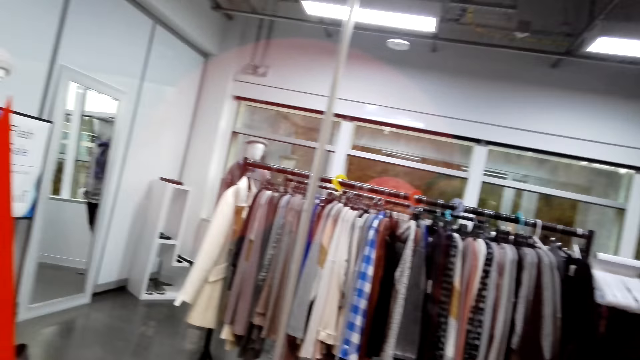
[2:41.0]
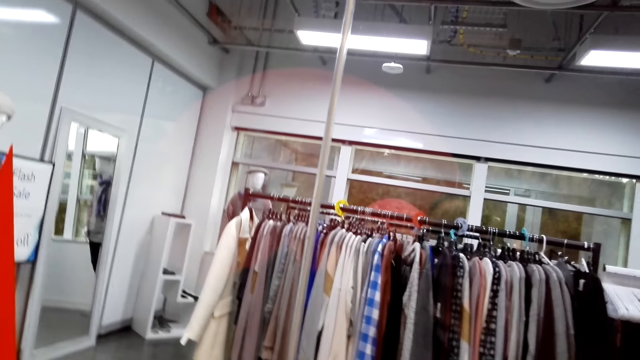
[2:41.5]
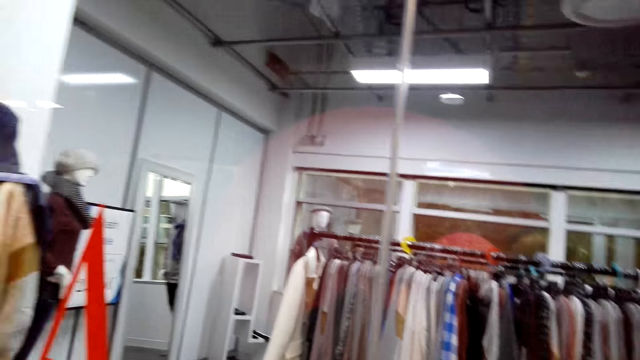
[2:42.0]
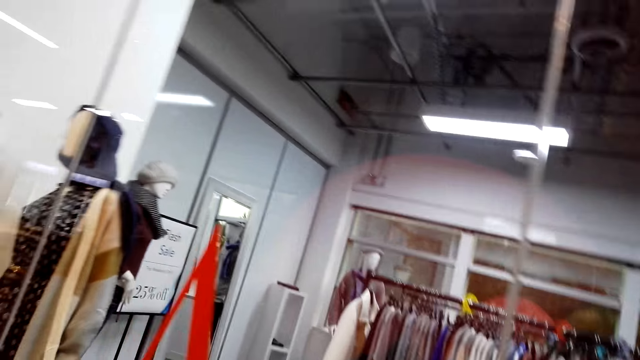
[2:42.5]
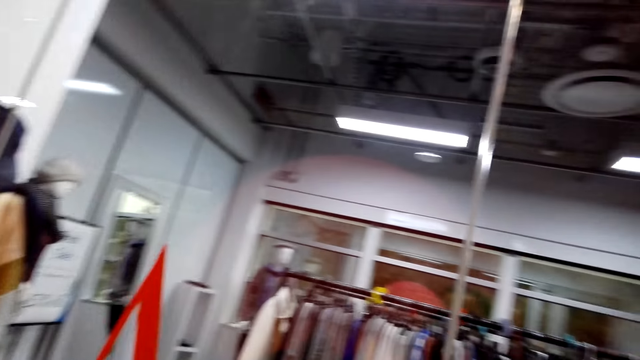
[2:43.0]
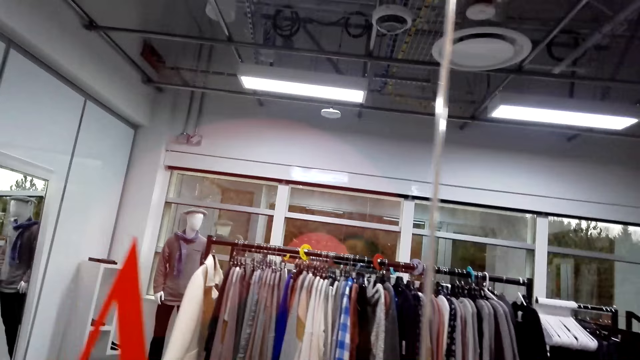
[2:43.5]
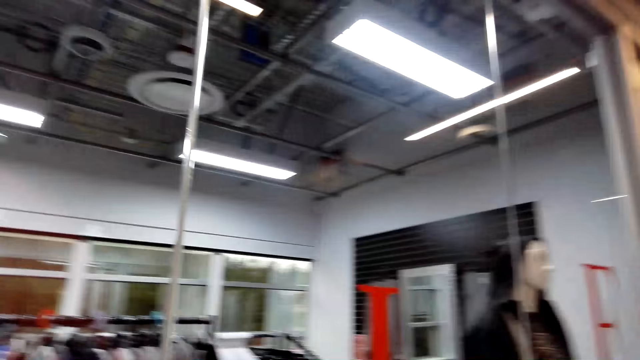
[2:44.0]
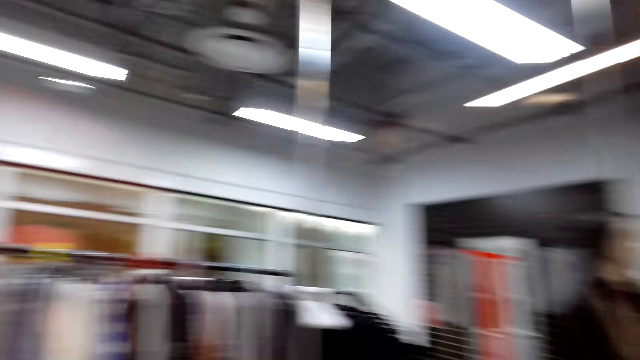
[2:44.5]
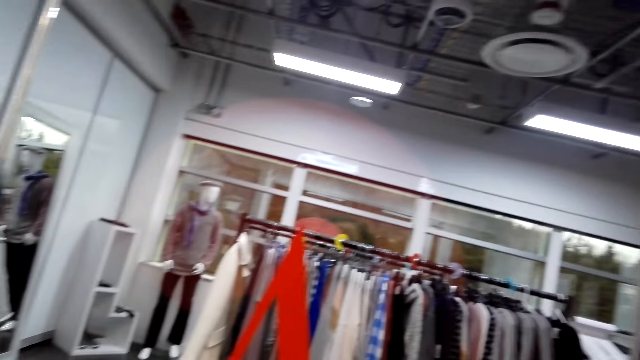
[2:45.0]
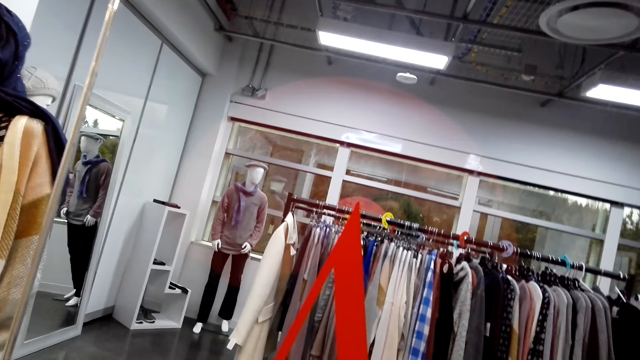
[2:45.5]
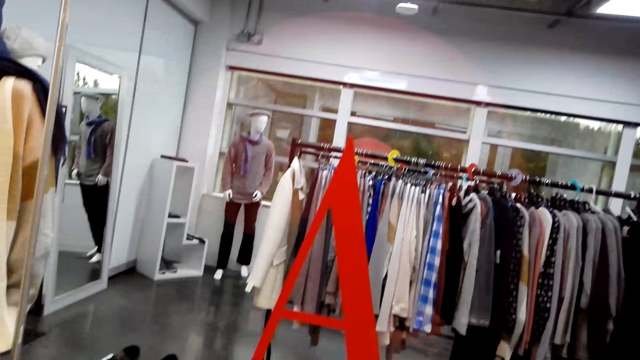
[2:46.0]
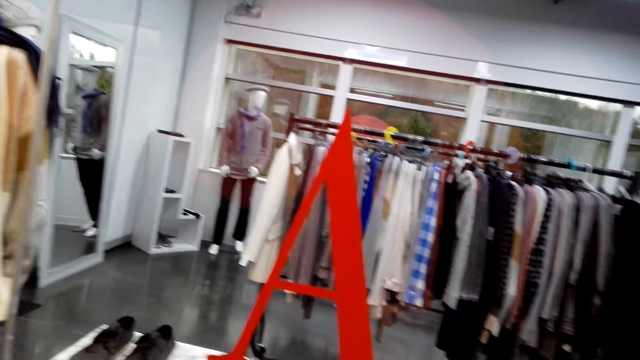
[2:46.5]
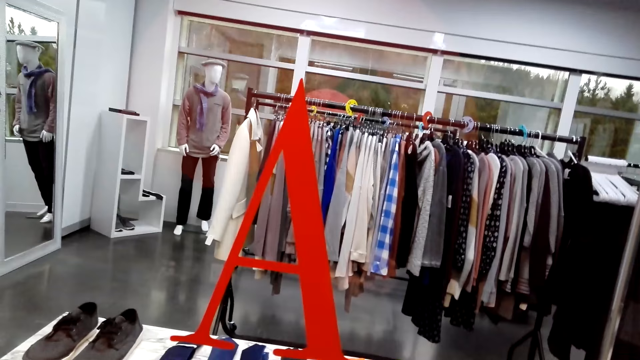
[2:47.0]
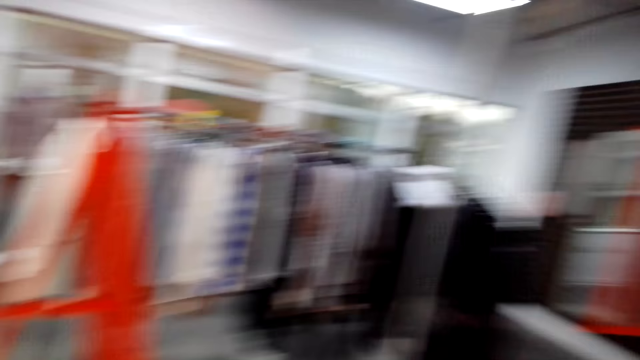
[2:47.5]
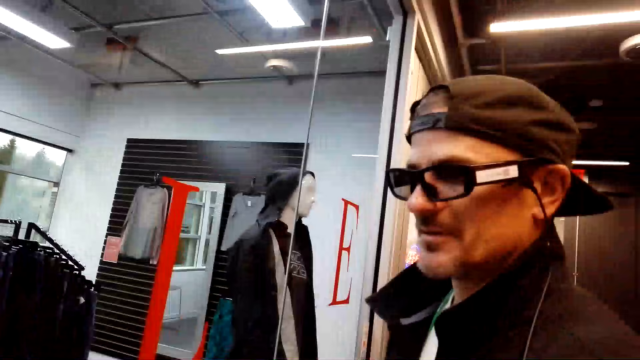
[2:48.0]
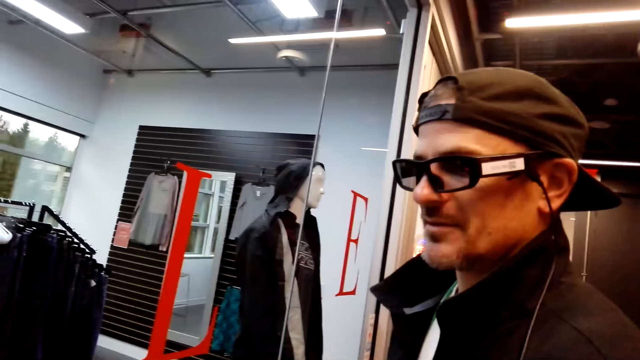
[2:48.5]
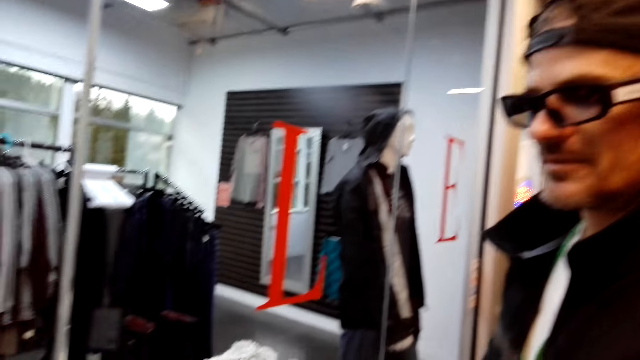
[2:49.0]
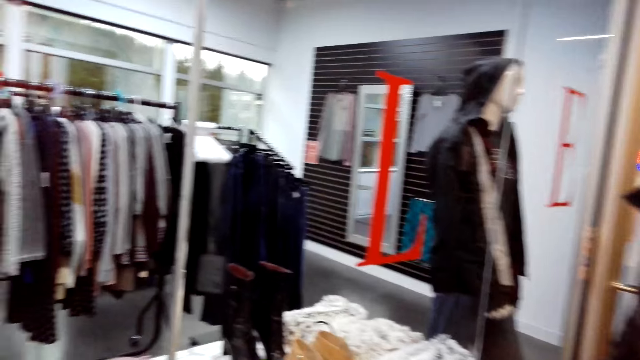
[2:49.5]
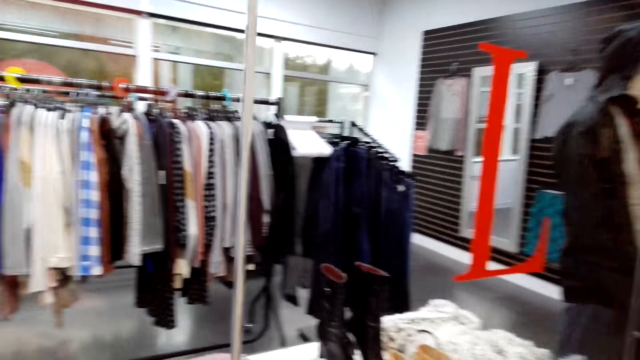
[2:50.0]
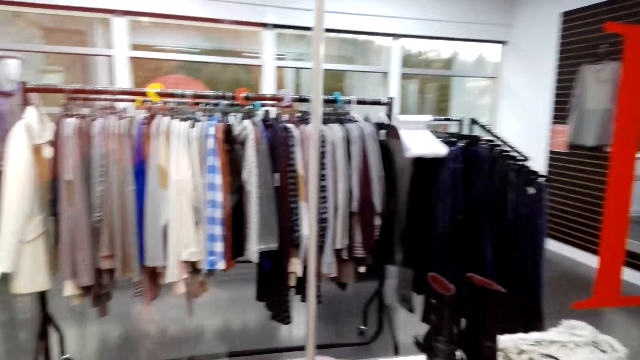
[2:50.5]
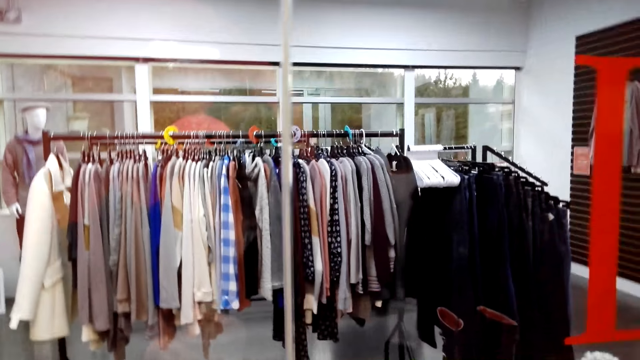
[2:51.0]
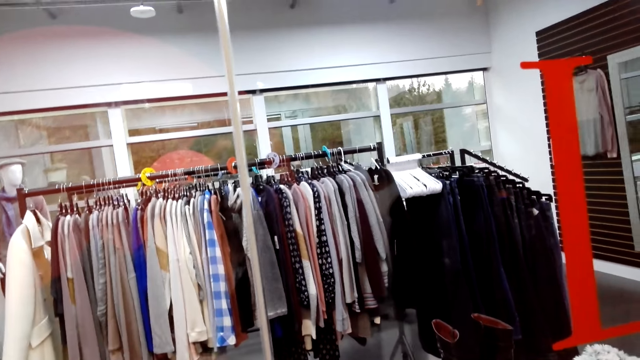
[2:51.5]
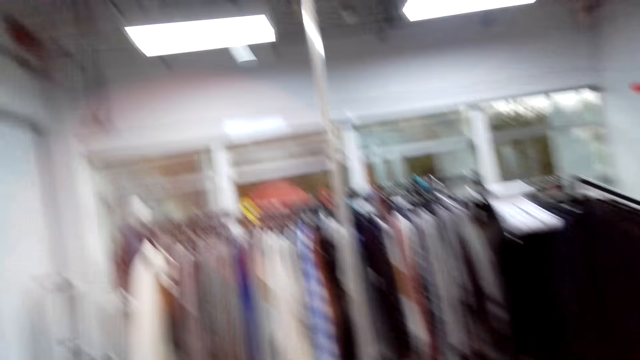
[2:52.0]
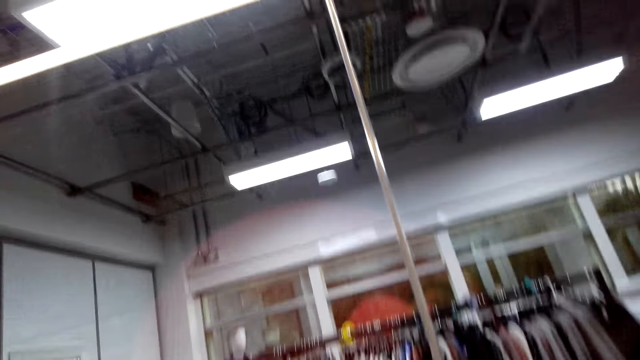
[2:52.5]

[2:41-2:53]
A man converses with the camera wearer. The camera wearer converses with the man.

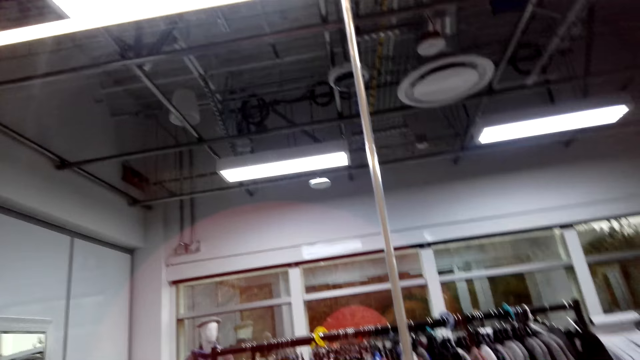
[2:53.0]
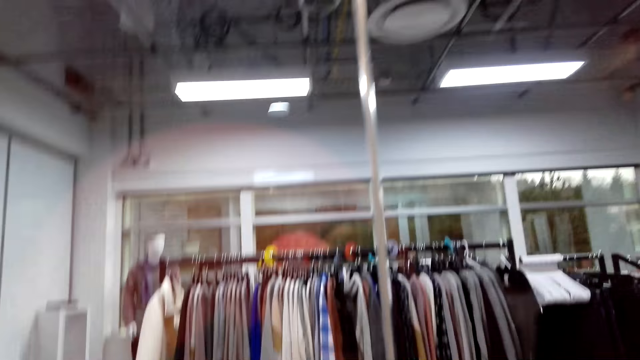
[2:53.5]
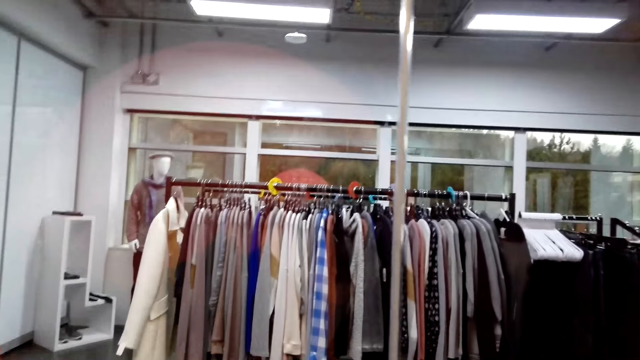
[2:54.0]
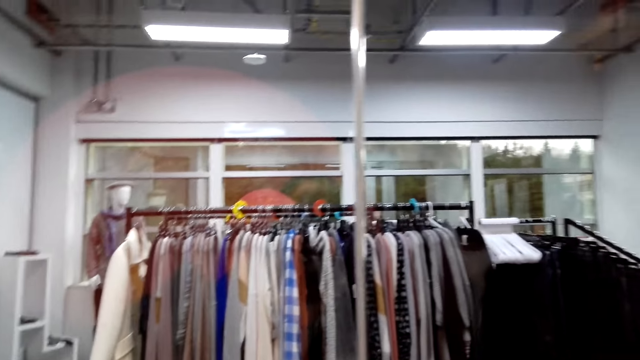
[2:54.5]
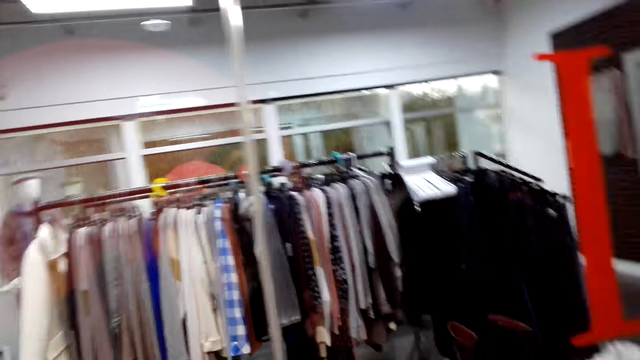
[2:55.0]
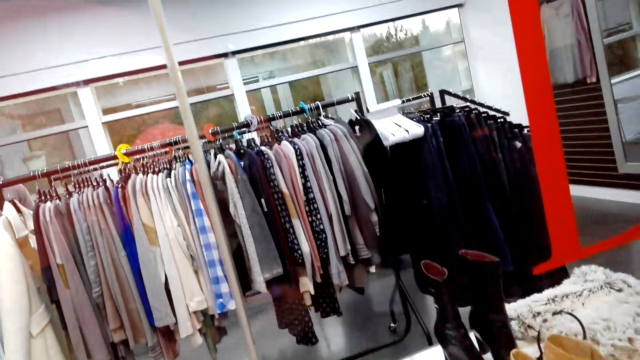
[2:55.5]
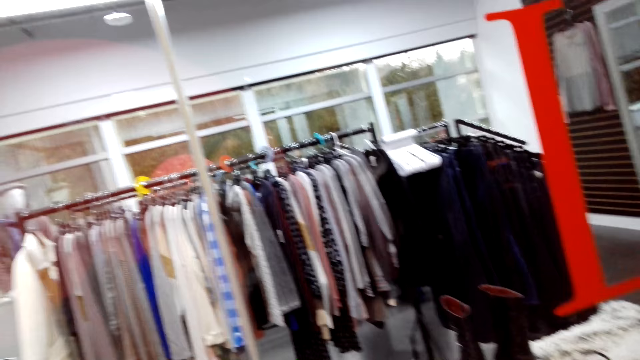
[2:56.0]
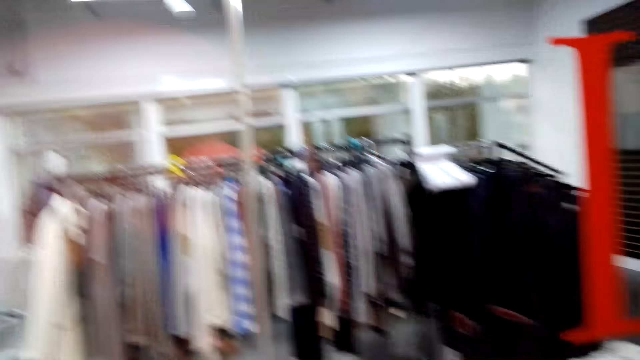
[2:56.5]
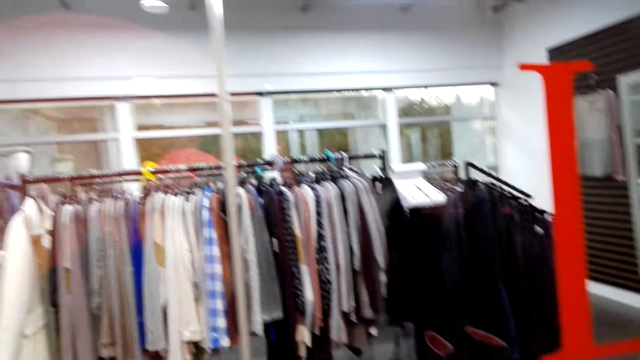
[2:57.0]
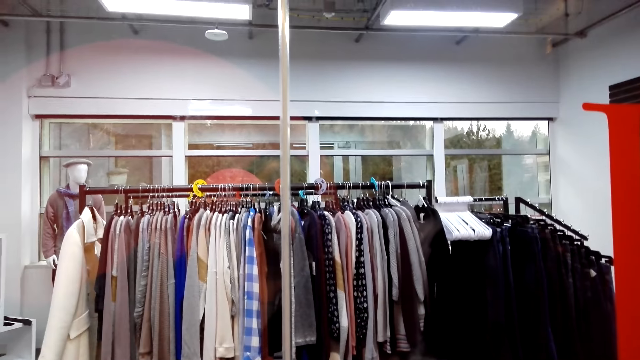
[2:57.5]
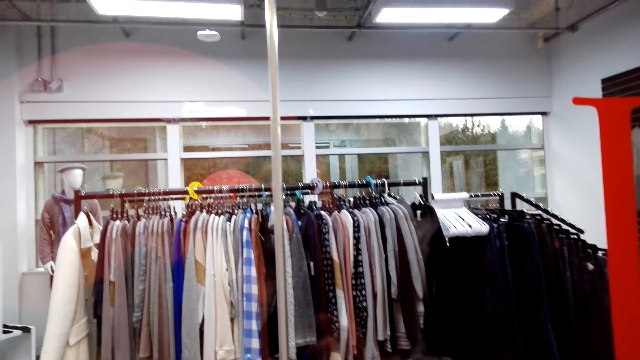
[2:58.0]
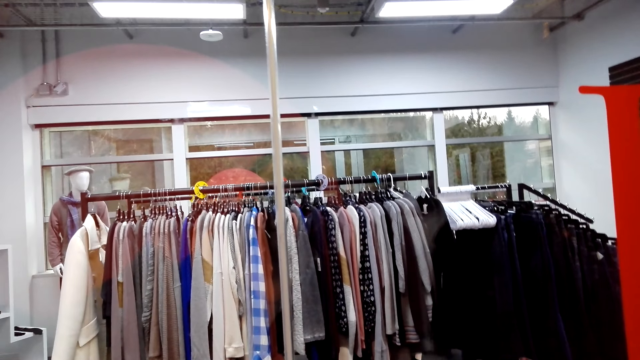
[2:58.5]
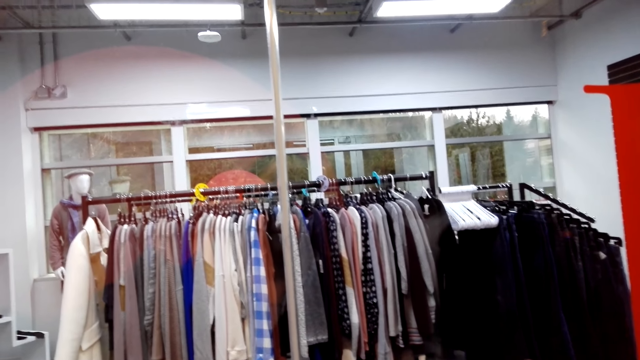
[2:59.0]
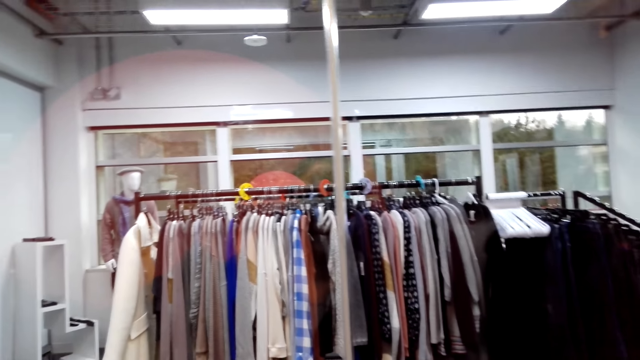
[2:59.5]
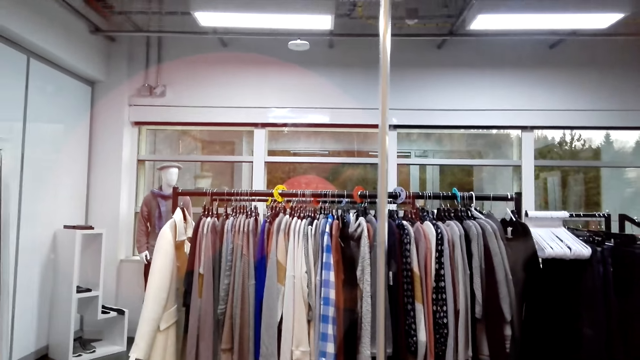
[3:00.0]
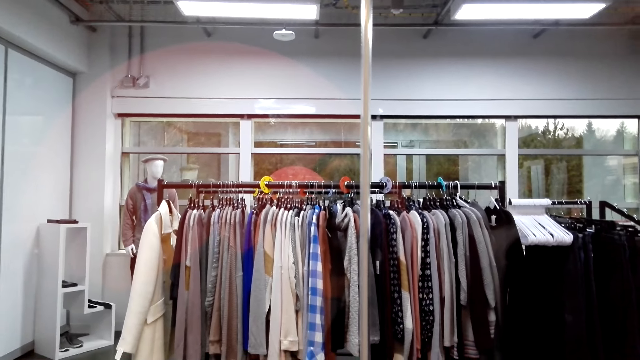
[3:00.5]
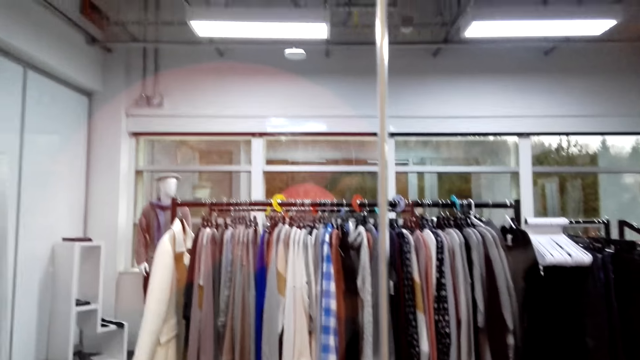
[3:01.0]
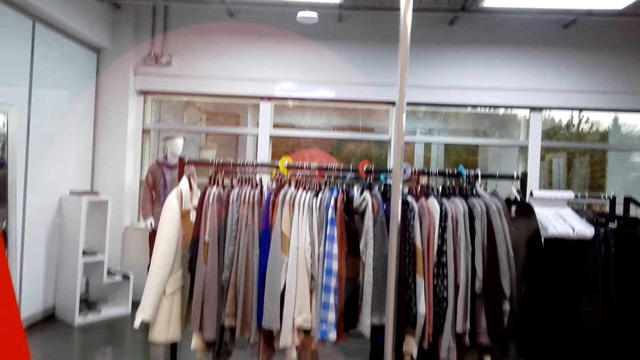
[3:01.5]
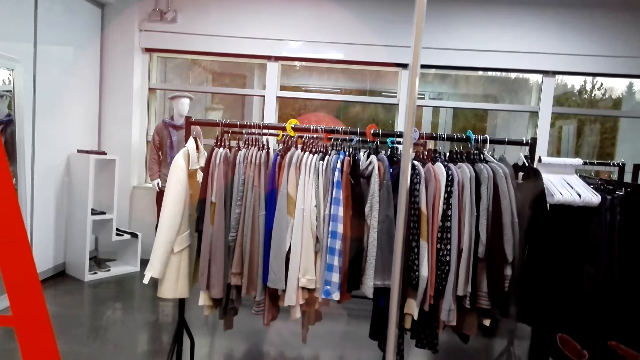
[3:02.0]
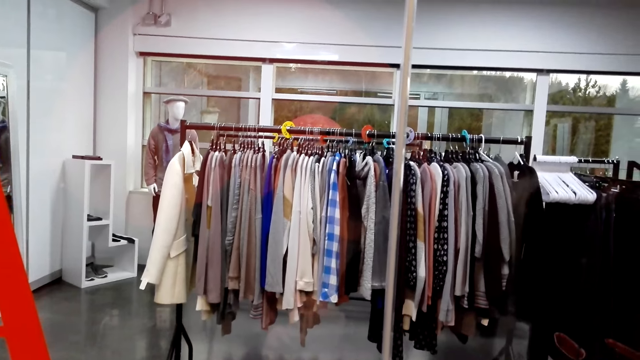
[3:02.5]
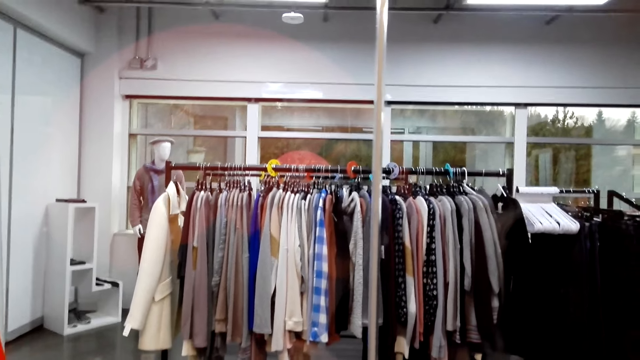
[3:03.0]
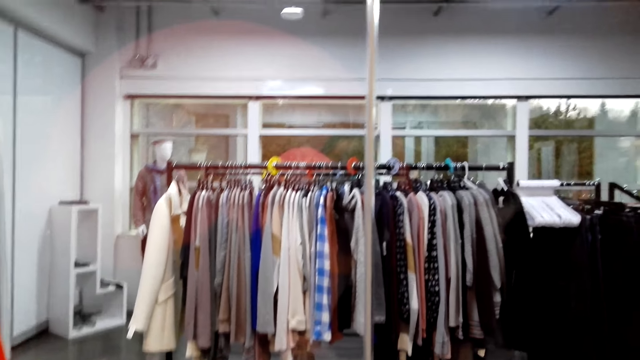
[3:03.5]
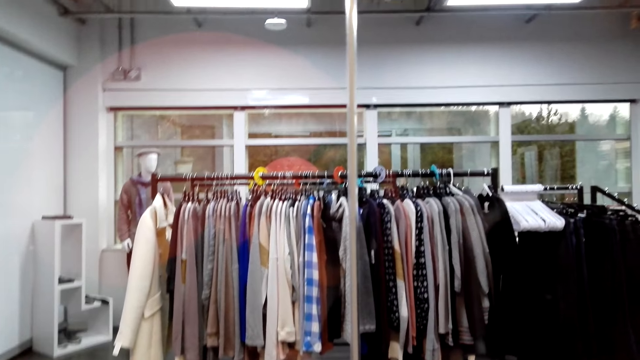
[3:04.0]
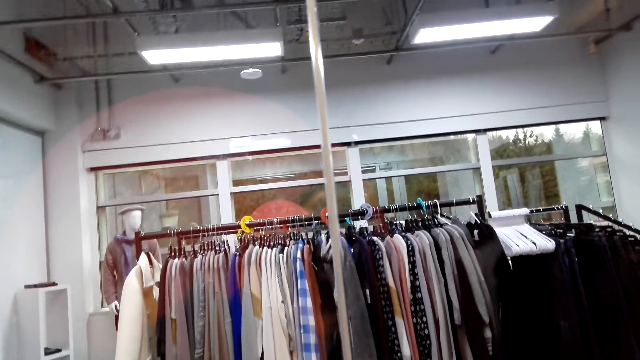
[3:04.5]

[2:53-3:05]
A man converses with the camera wearer.
